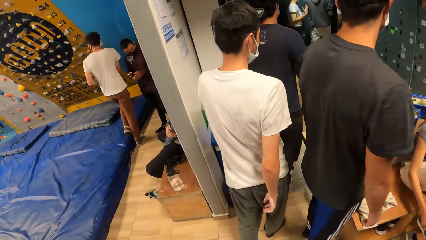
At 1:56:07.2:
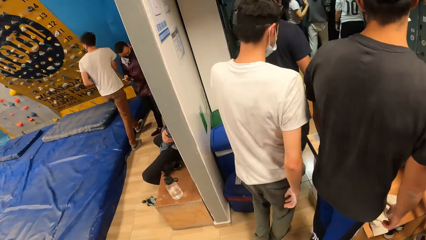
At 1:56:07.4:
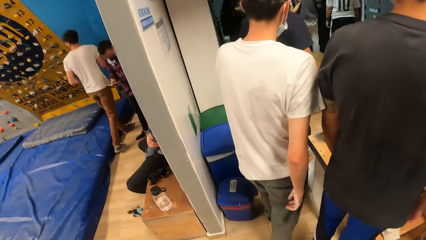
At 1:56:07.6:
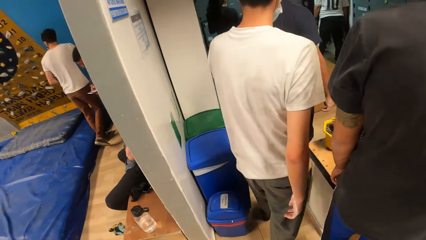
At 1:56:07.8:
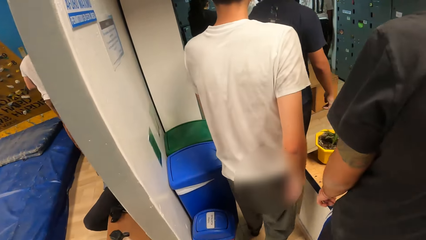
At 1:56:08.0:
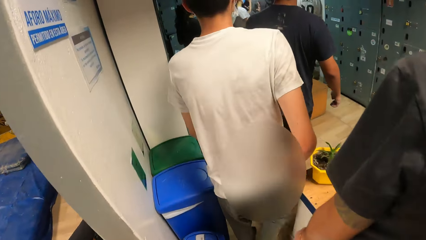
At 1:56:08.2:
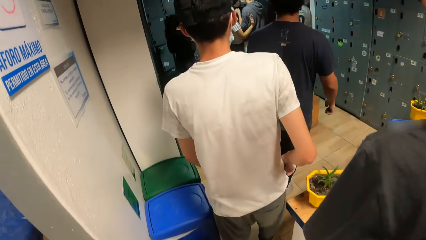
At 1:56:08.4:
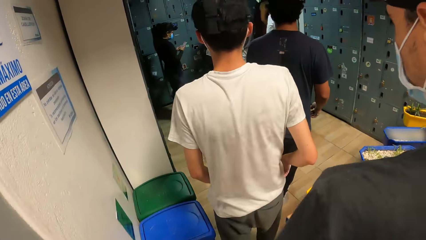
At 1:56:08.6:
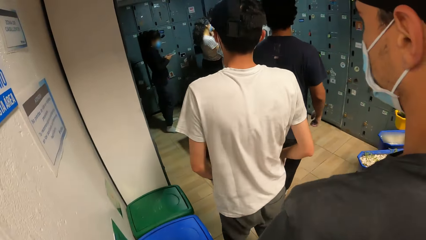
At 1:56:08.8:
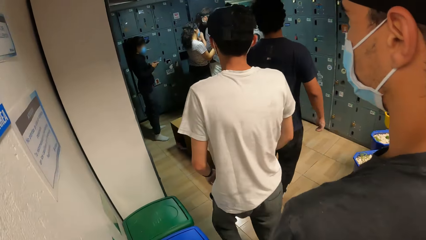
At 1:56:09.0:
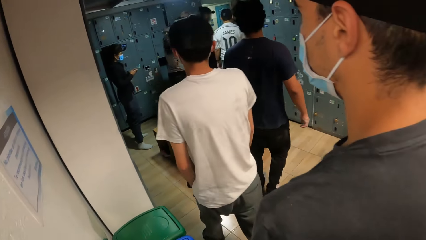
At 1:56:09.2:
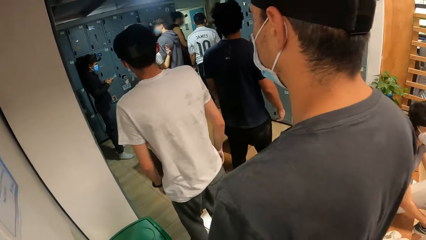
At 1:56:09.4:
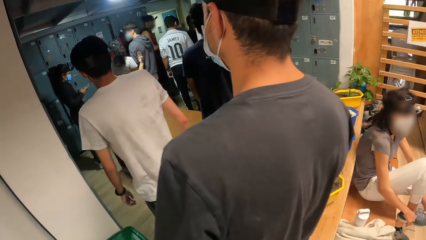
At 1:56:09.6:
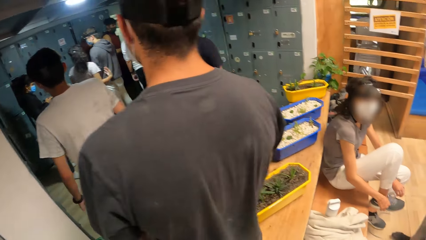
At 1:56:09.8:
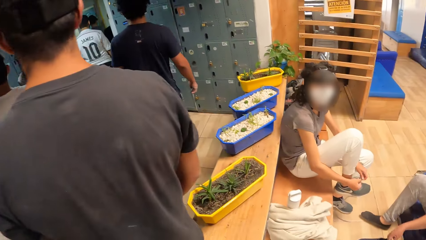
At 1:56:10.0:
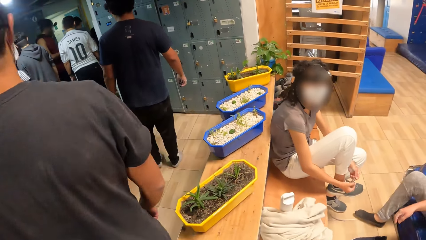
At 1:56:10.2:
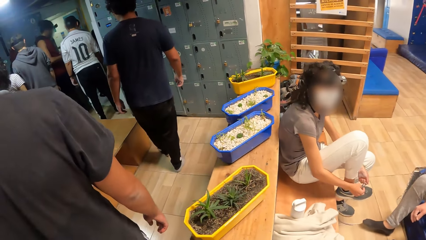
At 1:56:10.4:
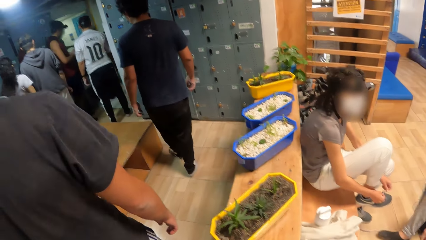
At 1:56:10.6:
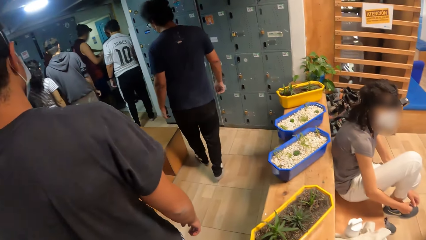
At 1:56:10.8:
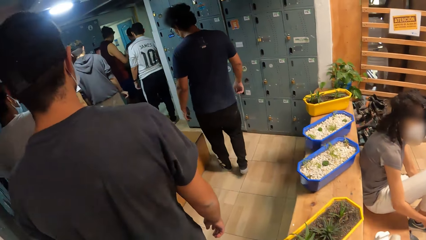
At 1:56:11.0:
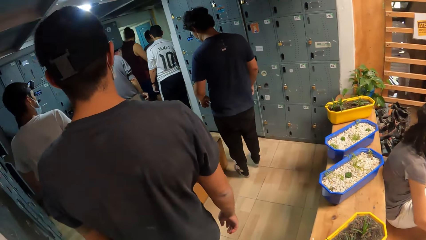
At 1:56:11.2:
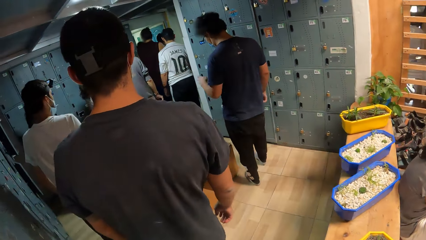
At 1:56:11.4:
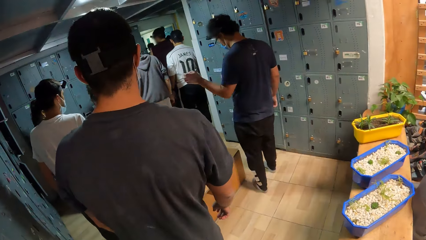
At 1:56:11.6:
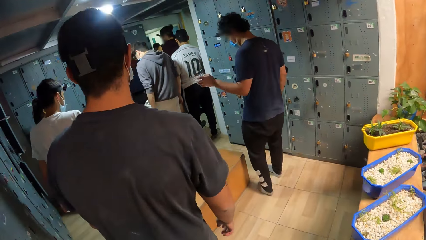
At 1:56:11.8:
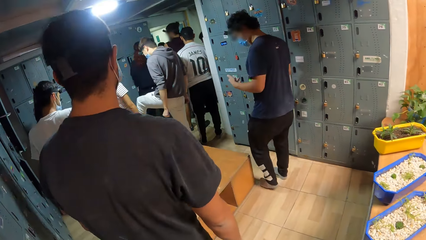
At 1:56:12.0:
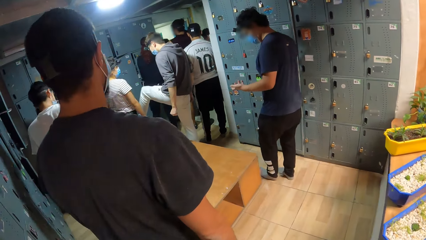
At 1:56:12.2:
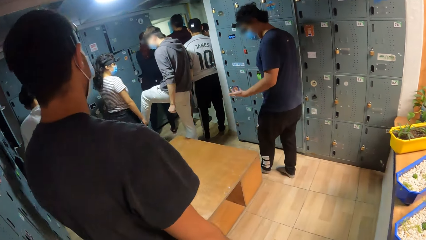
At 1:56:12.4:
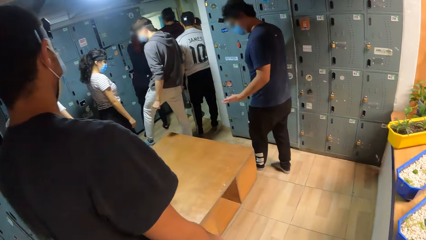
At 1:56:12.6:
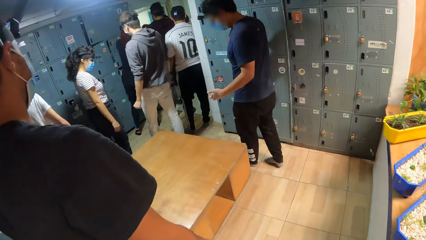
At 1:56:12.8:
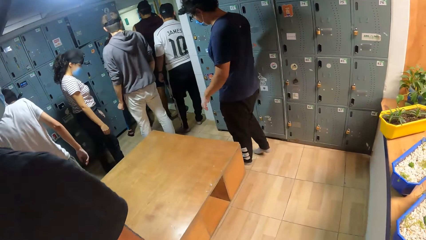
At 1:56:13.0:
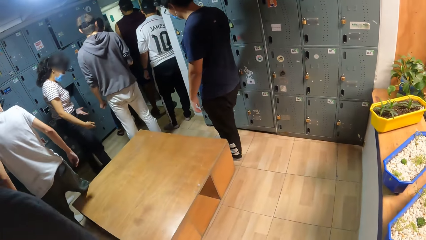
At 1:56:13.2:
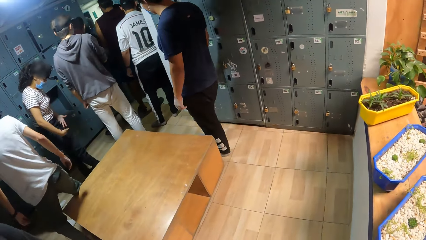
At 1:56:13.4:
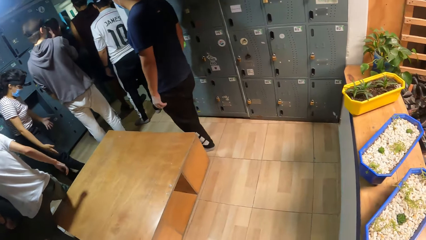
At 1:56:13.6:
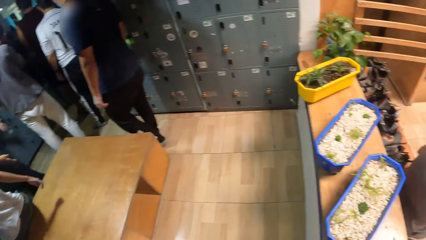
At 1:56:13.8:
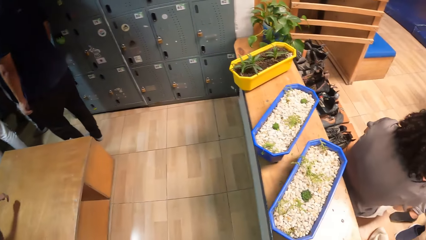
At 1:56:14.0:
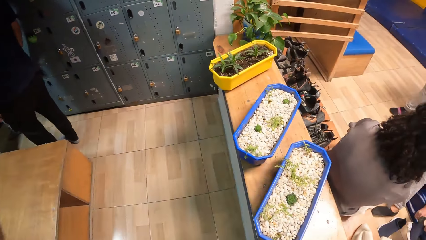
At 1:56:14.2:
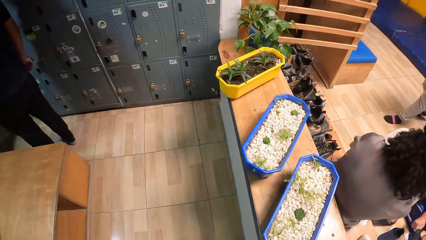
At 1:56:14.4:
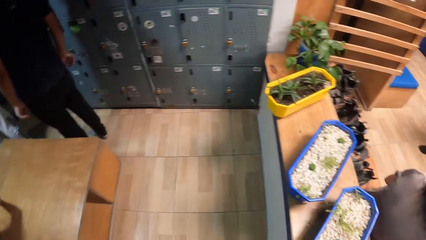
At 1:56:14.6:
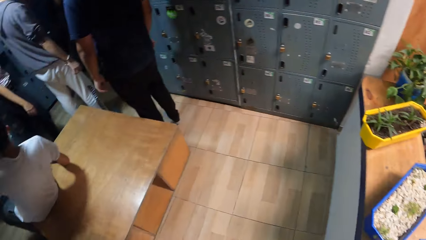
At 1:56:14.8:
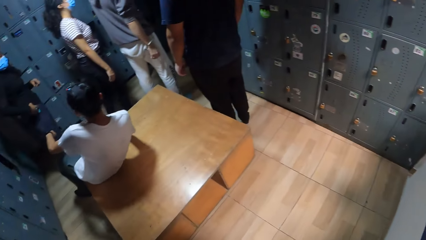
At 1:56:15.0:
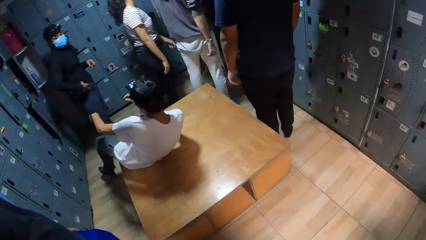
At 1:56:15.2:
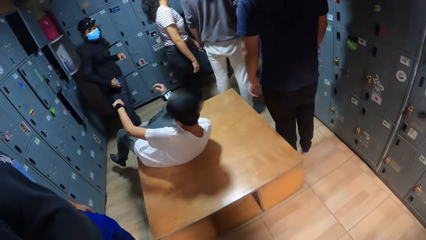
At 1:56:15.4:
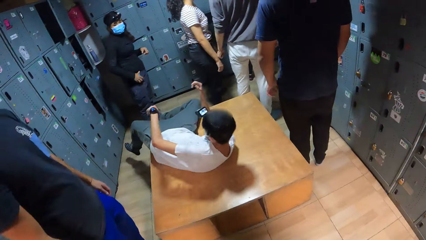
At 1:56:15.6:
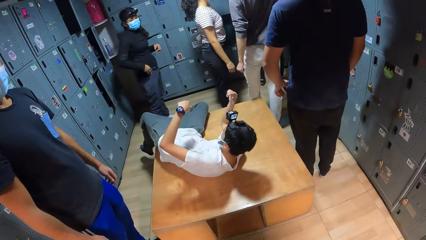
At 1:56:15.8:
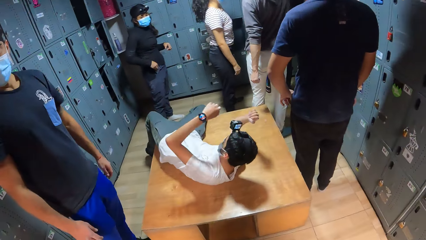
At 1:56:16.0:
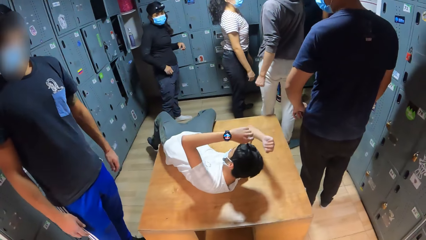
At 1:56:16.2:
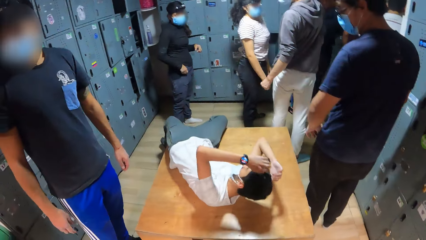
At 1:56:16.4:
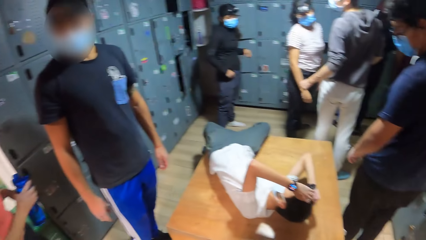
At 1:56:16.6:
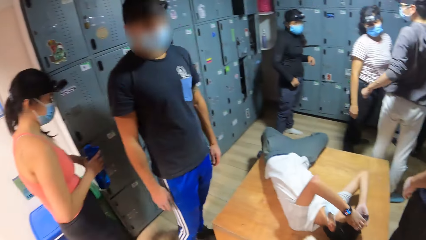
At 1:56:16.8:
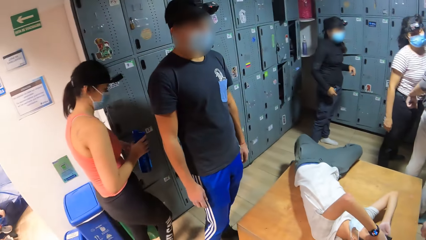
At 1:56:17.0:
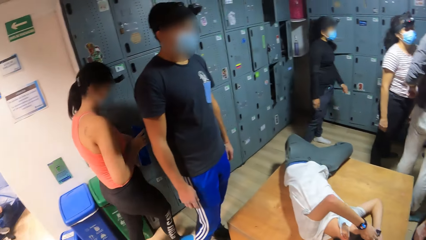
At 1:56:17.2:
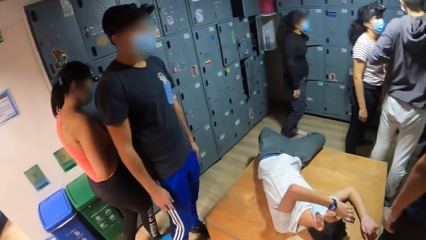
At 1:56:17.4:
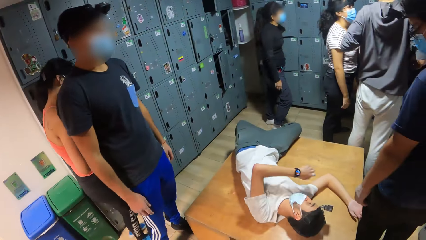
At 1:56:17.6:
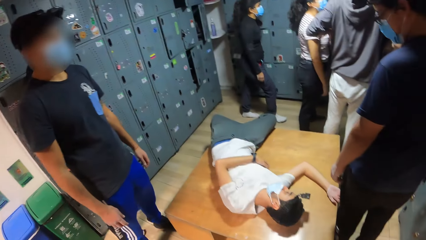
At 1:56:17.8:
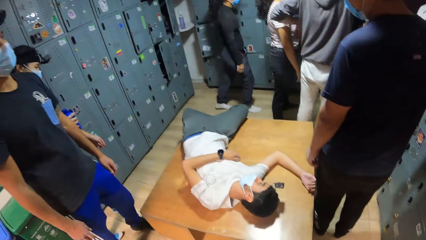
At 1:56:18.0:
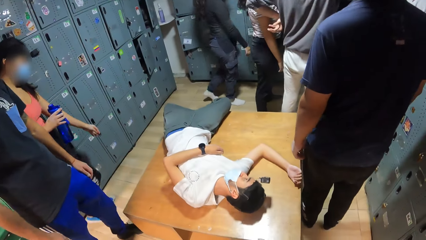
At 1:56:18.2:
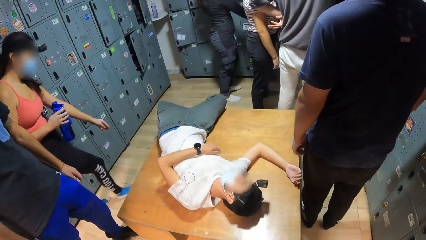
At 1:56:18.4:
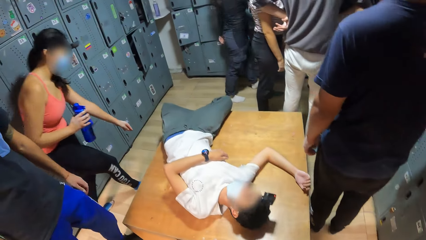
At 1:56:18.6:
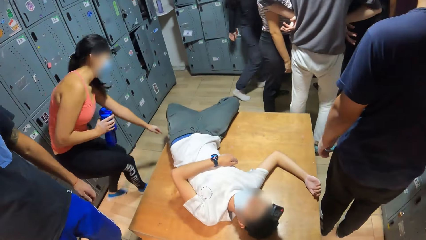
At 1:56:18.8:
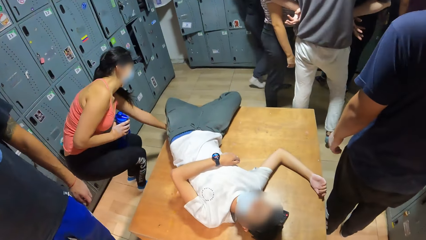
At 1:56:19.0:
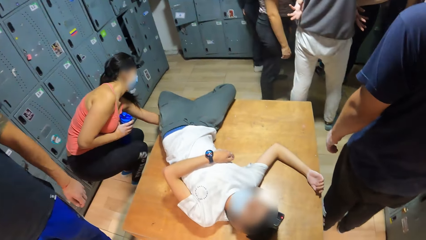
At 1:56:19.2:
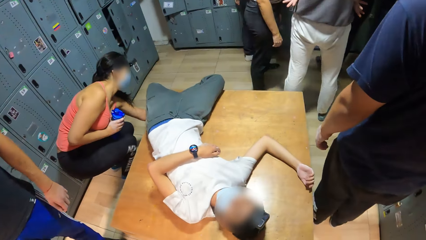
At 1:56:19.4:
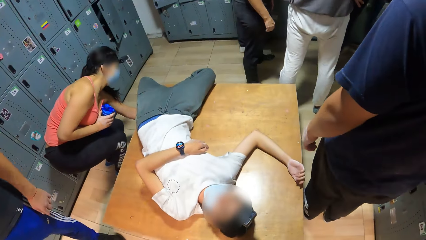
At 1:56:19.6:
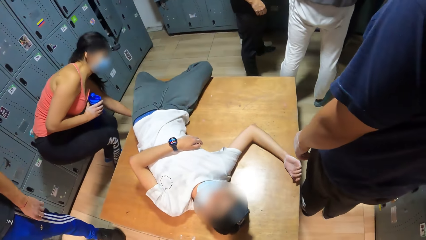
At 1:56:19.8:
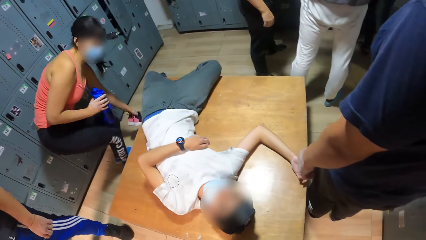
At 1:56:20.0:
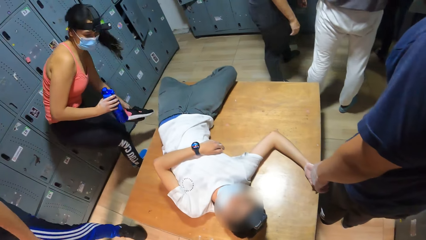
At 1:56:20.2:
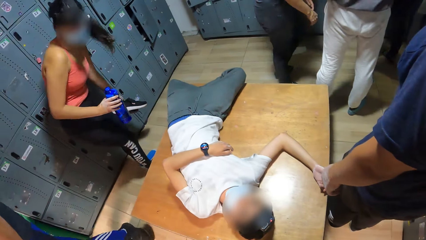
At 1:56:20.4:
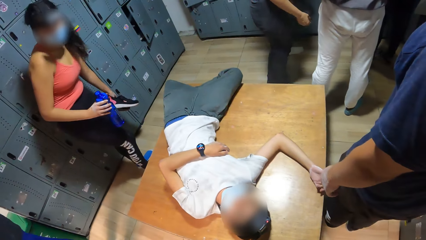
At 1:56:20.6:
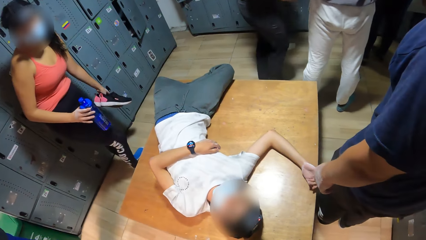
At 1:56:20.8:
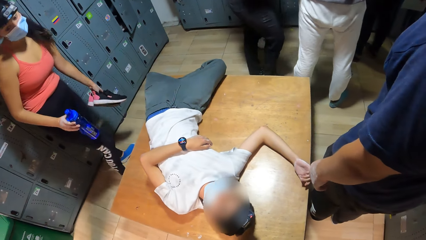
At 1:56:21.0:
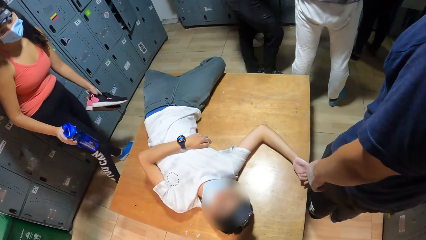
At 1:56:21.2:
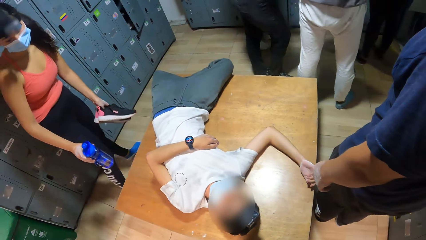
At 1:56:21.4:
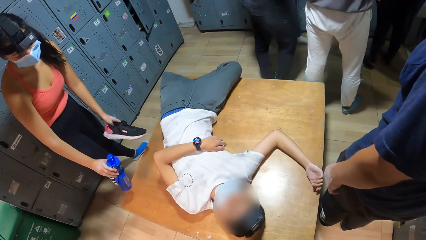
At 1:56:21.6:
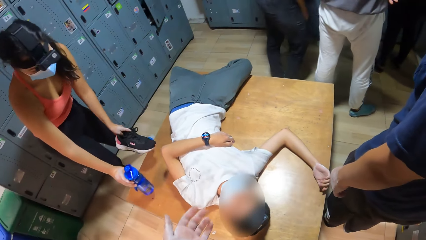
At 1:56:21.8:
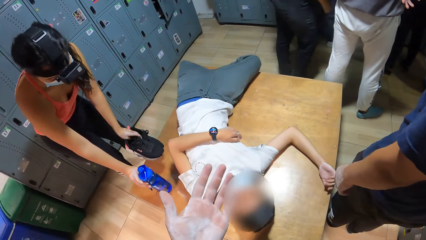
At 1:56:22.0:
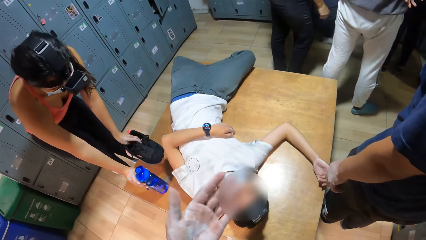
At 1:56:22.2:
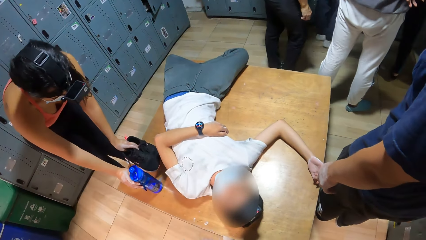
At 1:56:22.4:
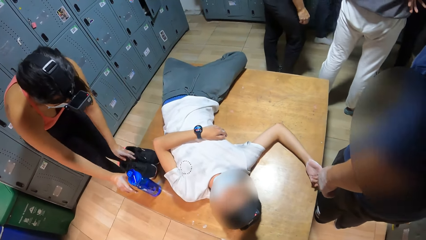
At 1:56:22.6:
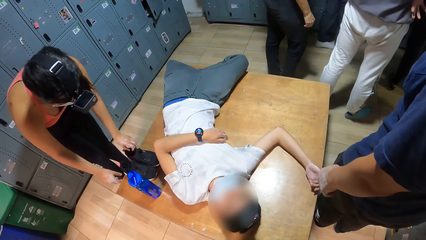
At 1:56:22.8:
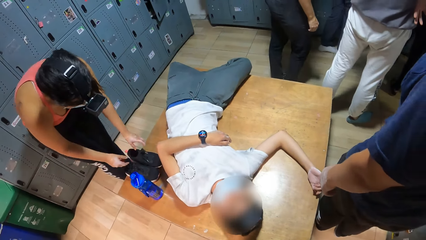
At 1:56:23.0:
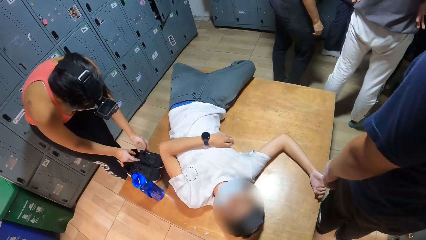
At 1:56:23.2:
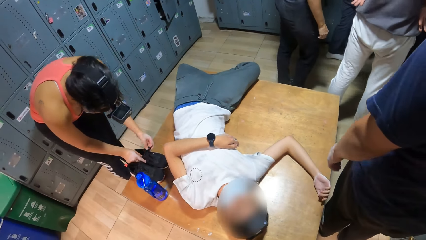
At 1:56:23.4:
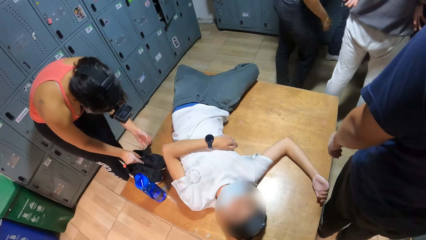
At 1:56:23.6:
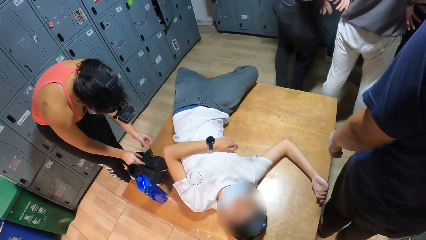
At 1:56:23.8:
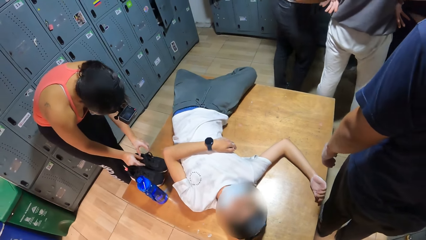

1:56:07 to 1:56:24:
The camera wearer walks into the locker with the group of people. A man lays down on a seat in the locker room. A woman with a water bottle in her right hand picks up a pair of shoes from the floor. The camera wearer looks around. The woman drops the water bottle and the shoes on the seat with her hands.
